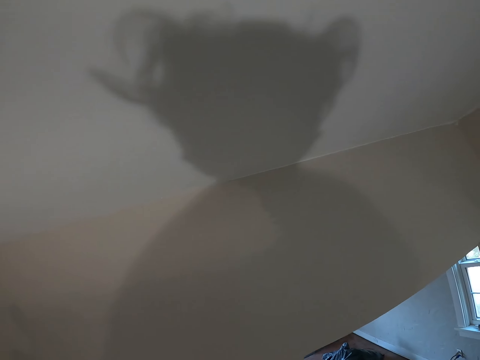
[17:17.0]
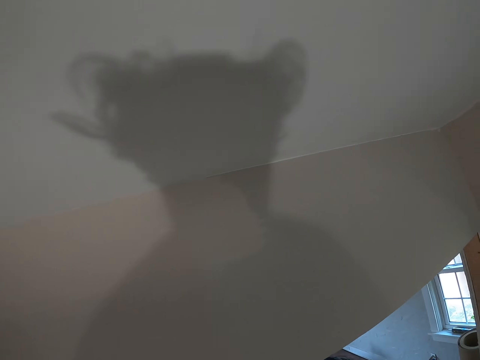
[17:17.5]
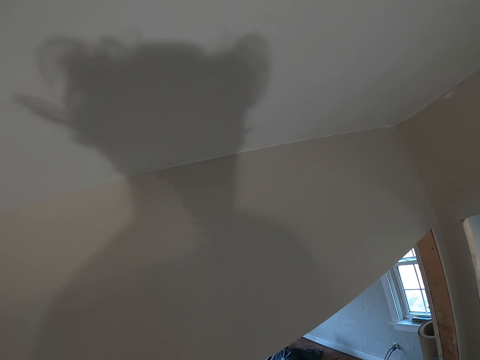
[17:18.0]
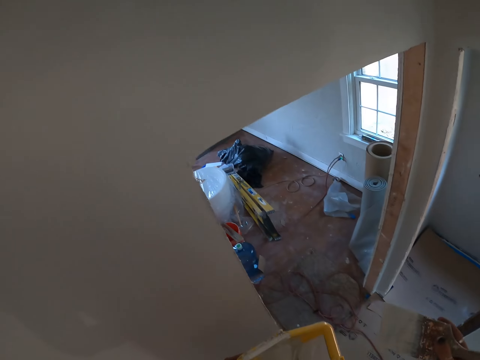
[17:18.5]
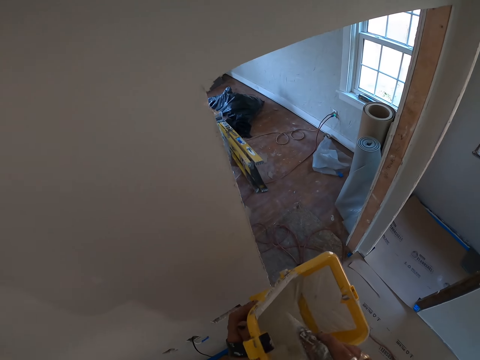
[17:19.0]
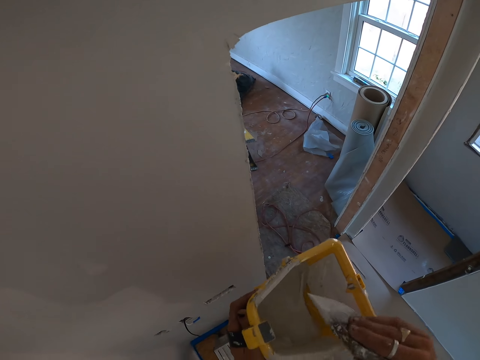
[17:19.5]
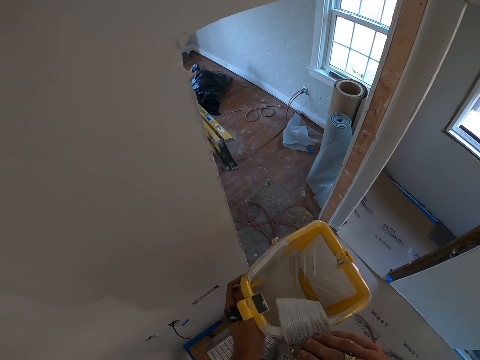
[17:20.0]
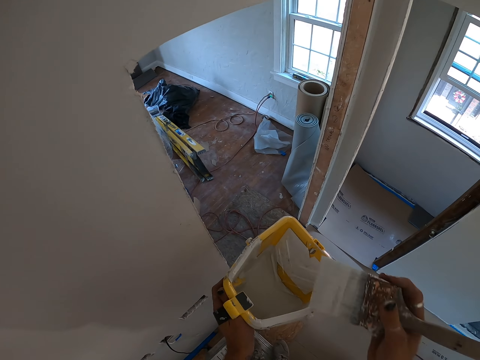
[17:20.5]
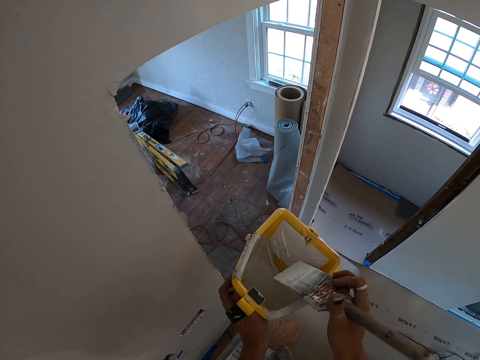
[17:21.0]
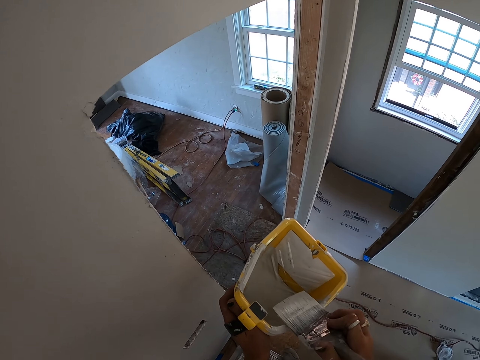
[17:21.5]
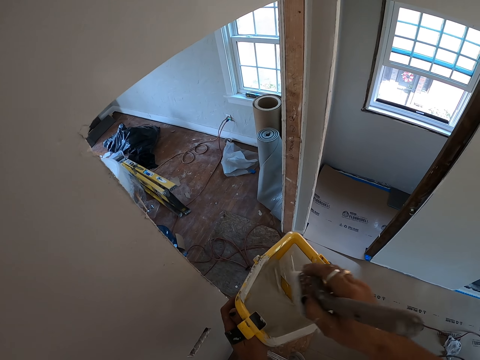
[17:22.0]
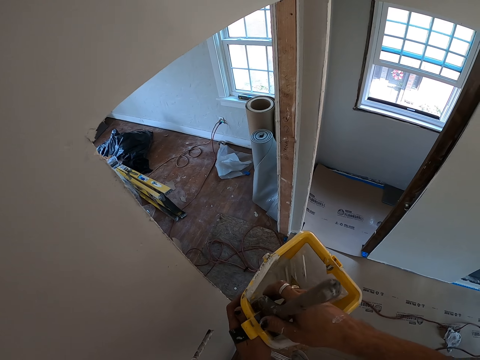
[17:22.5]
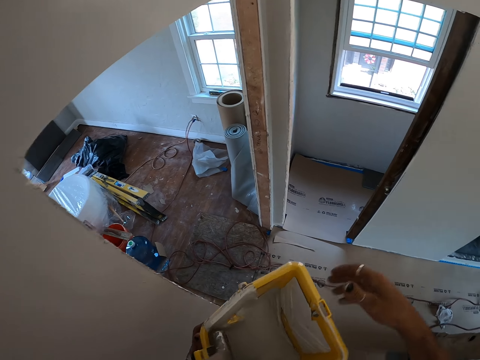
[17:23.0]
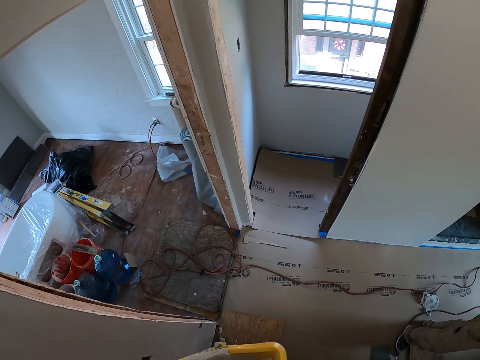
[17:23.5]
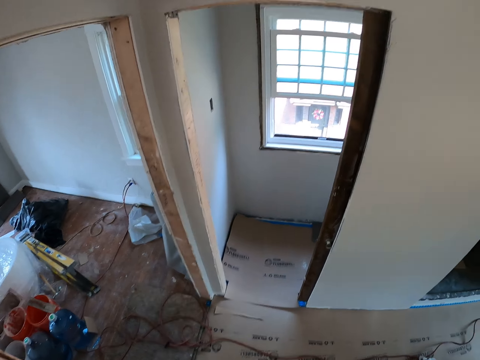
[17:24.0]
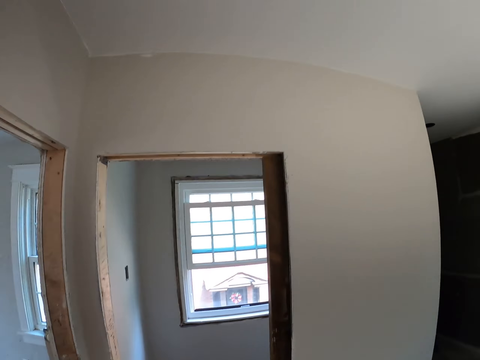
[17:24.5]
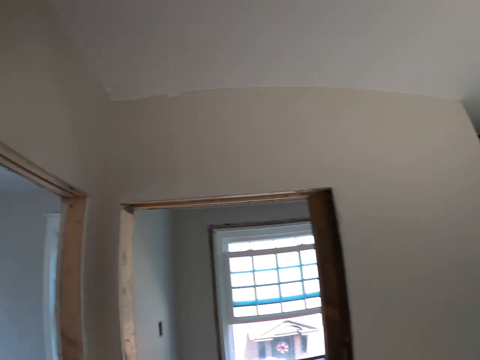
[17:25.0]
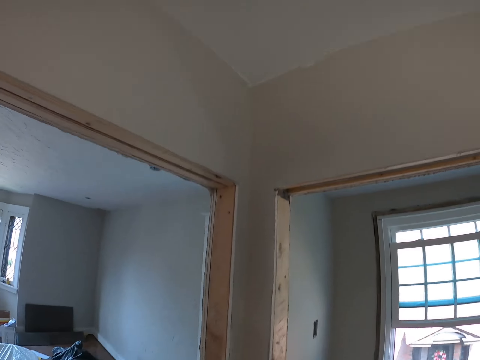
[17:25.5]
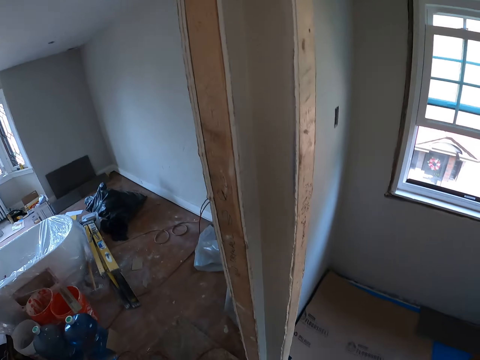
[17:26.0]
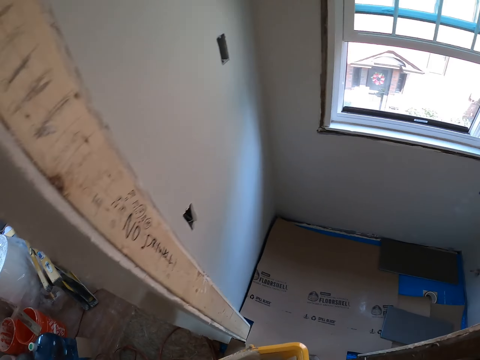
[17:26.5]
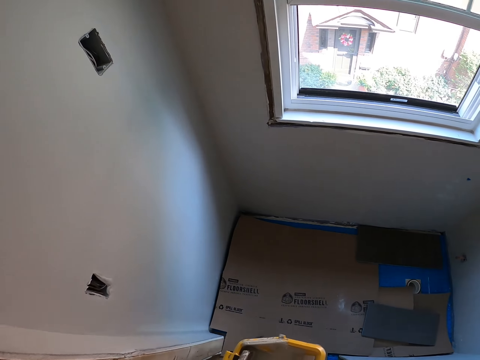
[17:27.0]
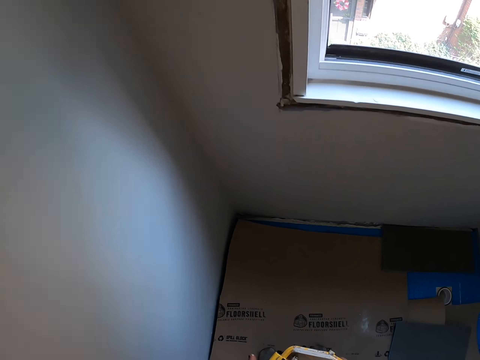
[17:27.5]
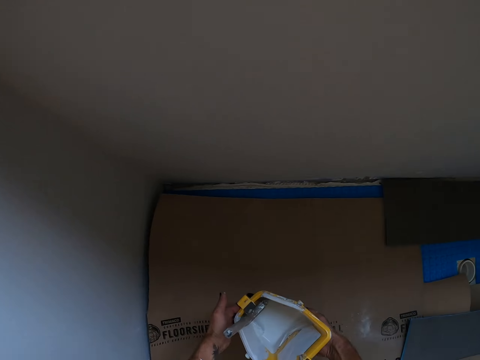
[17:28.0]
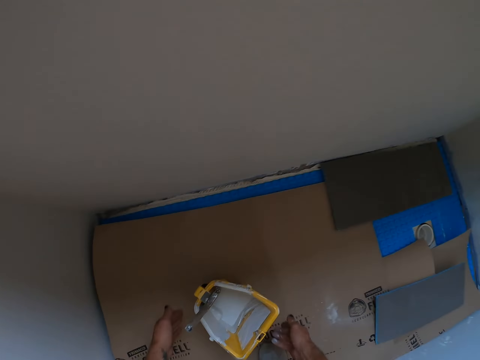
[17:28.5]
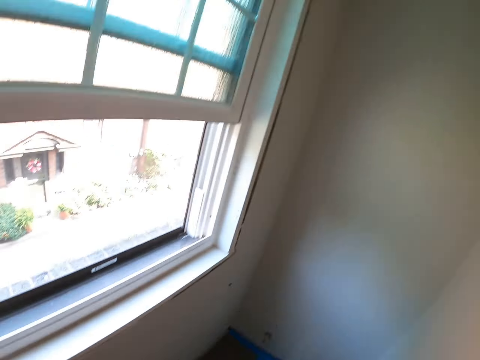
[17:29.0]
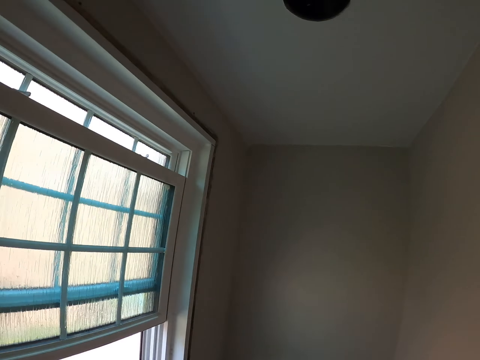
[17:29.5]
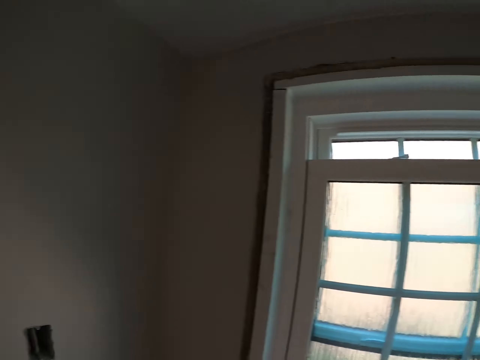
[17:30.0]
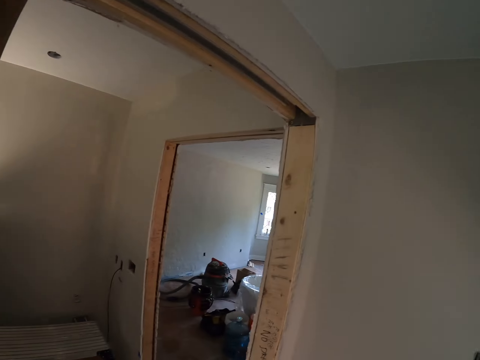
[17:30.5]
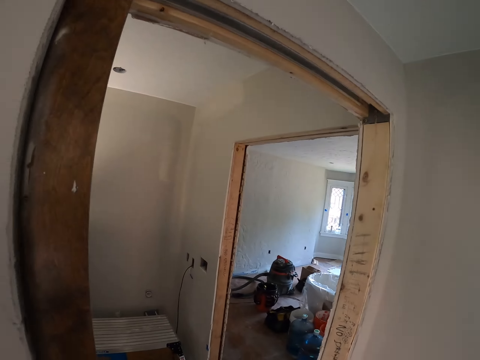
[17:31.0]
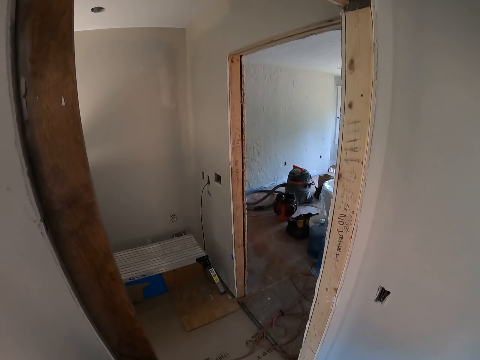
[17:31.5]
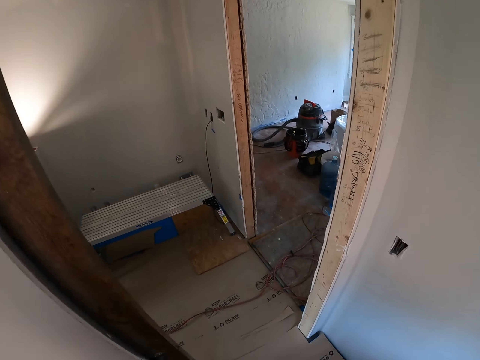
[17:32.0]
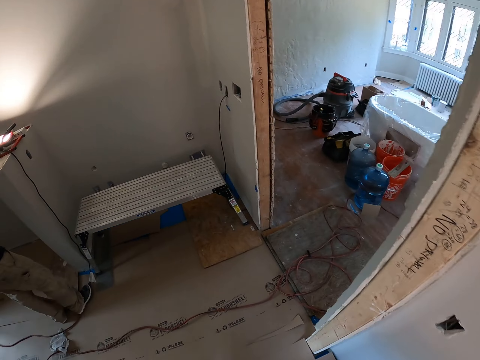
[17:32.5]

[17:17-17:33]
The camera wearer dips the paint brush in the paint bucket. They wipe the excess paint on the paint bucket. They put the paint brush in the paint bucket. They walk around the room and step down the stand. They put the paint bucket on the floor. They walk out of the room towards another room.

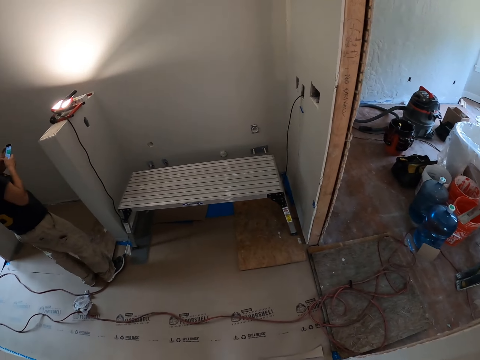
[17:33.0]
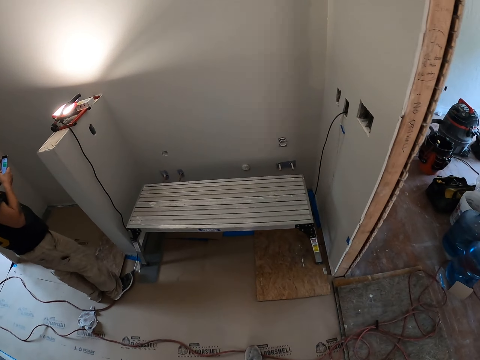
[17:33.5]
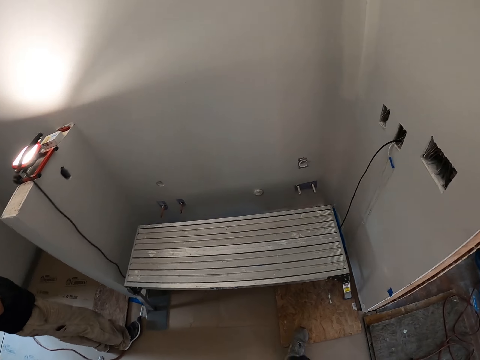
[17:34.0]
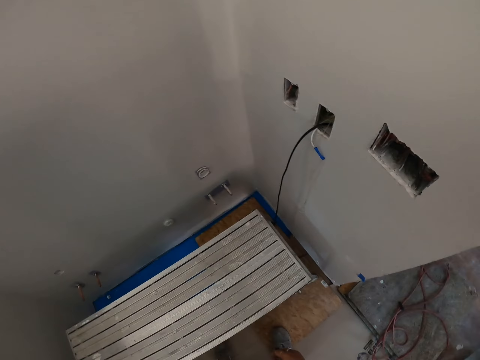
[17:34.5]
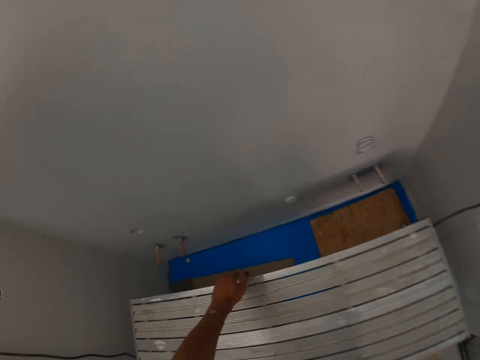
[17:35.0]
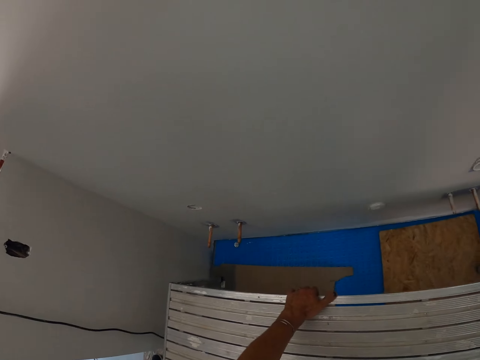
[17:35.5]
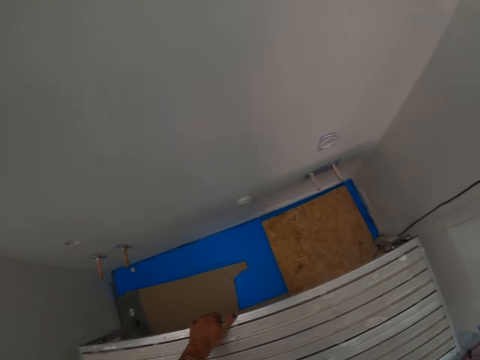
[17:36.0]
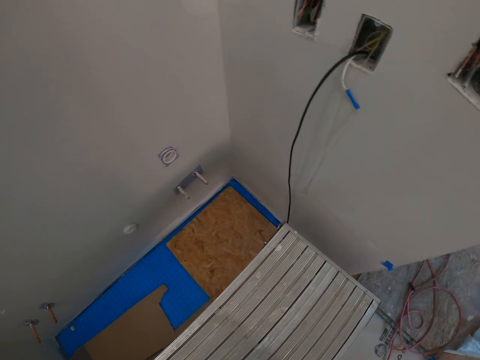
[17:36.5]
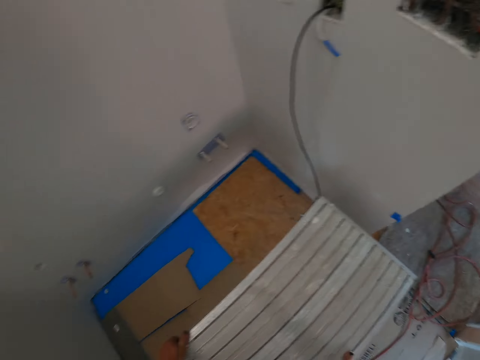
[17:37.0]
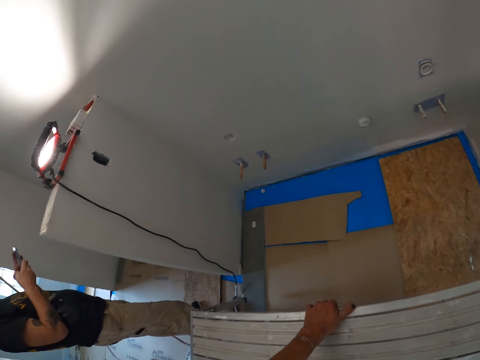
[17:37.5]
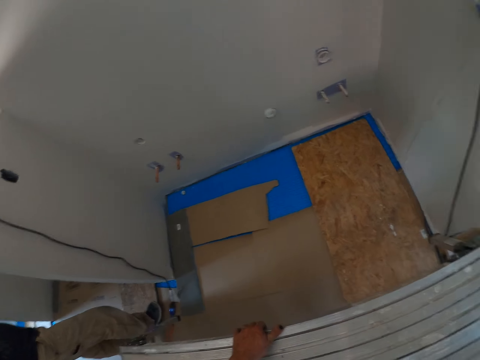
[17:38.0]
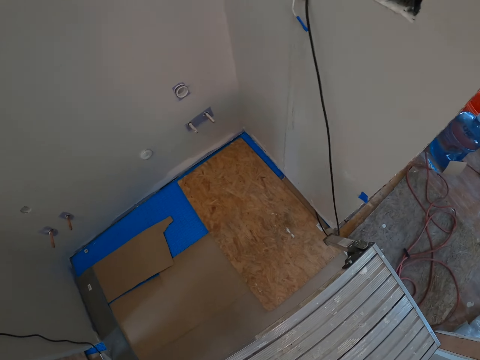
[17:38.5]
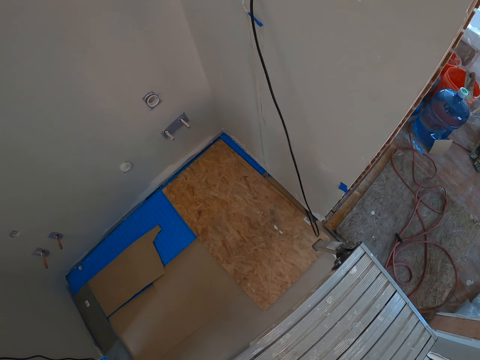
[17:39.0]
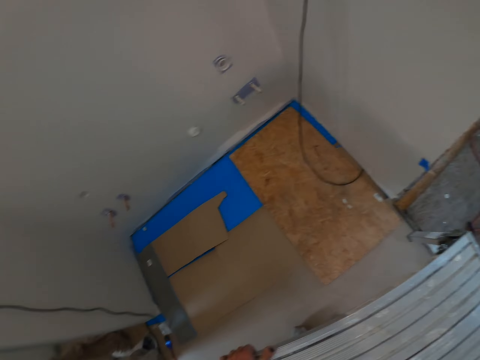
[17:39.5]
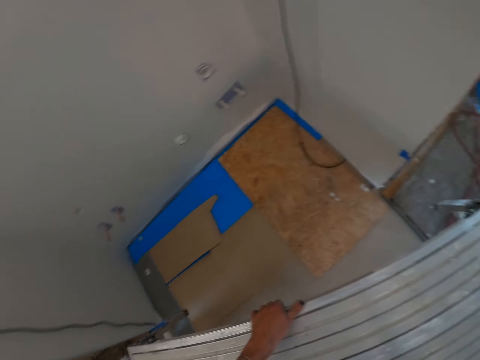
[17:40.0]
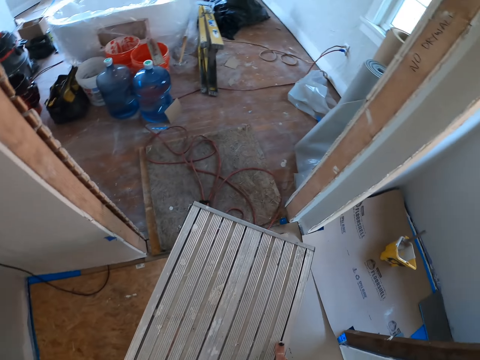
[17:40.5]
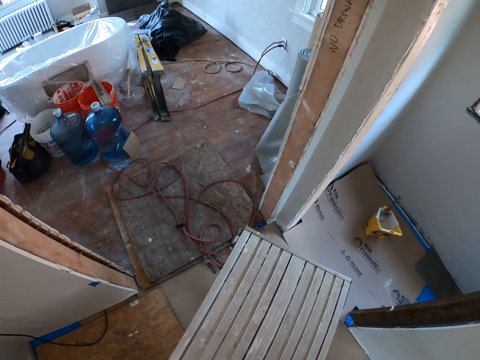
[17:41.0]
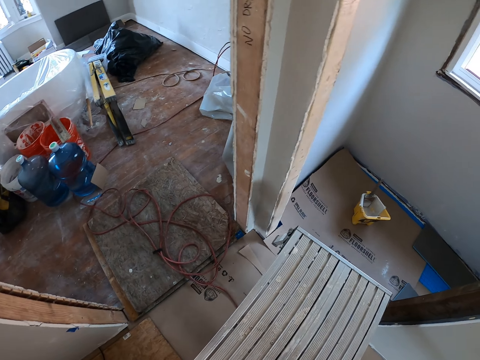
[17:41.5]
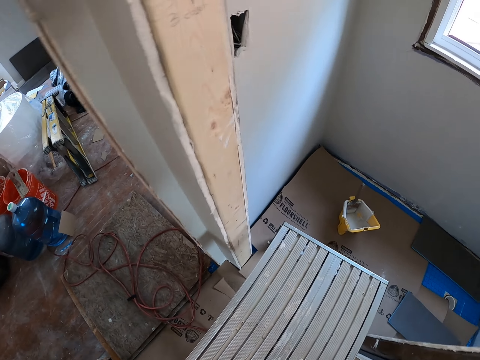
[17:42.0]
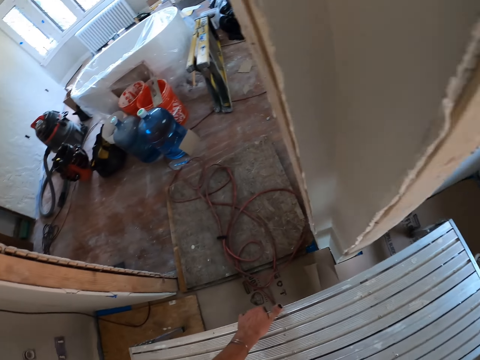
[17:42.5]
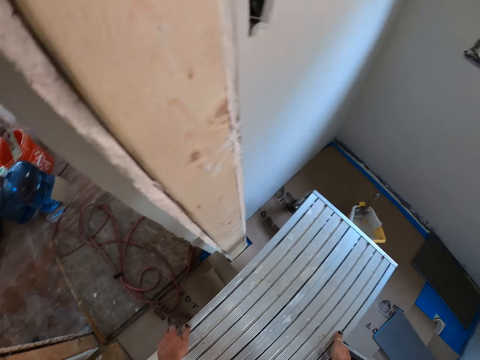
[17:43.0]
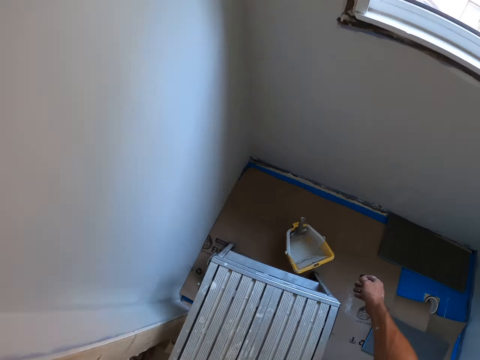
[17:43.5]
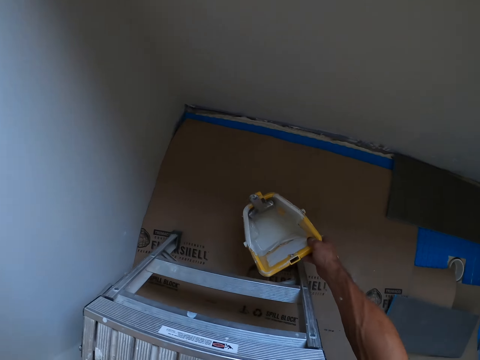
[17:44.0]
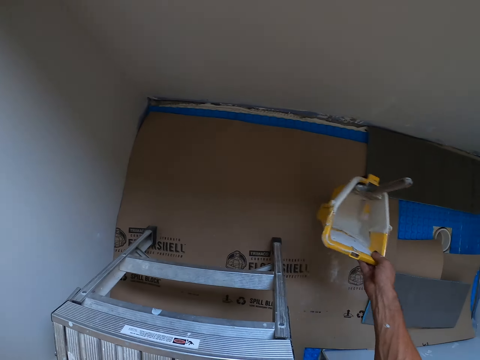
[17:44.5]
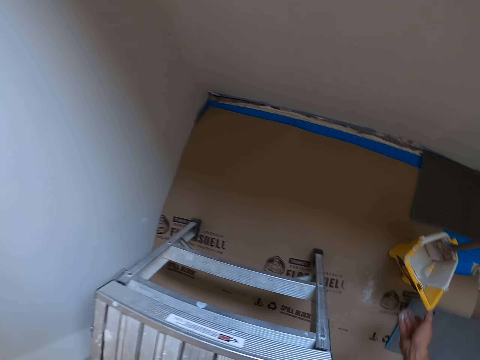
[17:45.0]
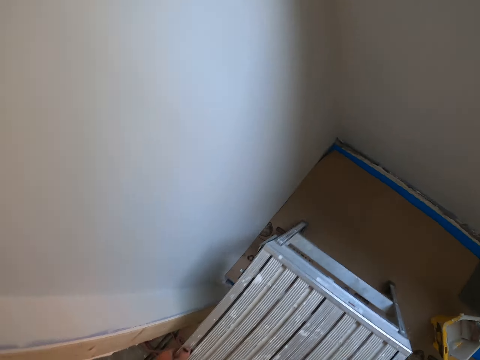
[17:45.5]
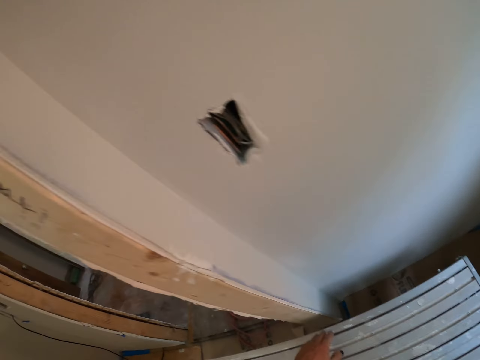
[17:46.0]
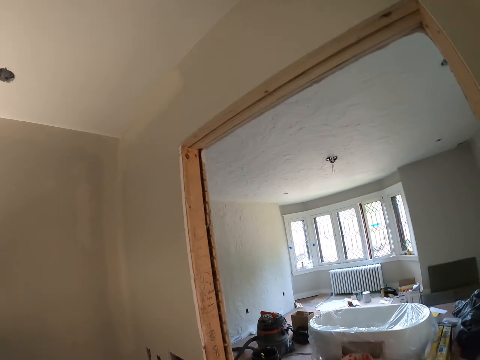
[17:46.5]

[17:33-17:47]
The camera wearer picks the scaffolding stand from the floor. They walk towards another room. They take the stand in the small room. They extend the paint bucket. They pick the paint bucket. They put the paint bucket on the floor. They put the stand on the floor. They walk around the room.
